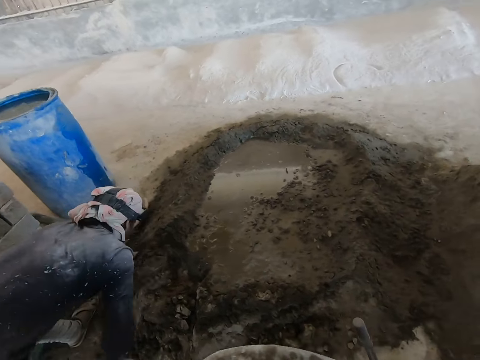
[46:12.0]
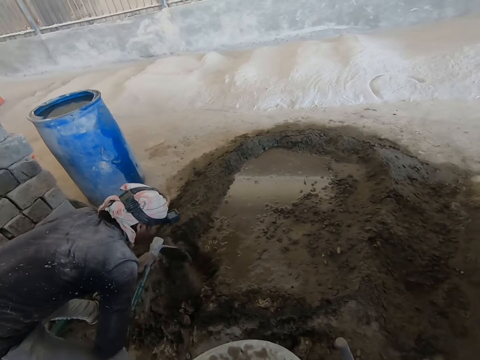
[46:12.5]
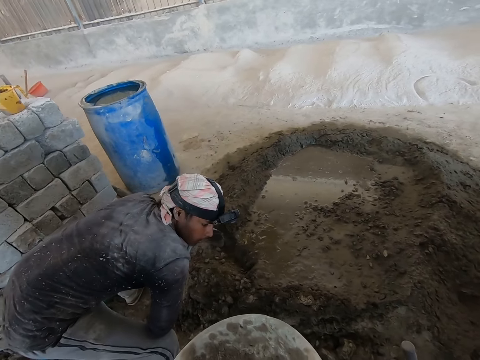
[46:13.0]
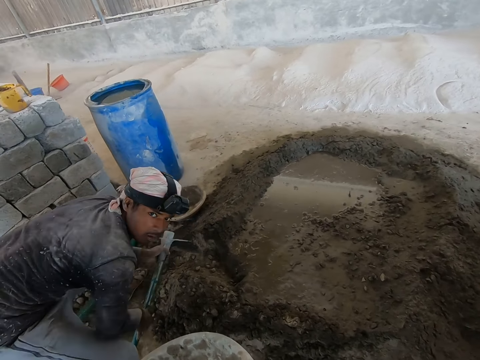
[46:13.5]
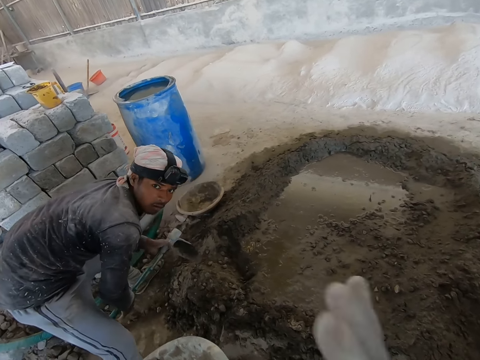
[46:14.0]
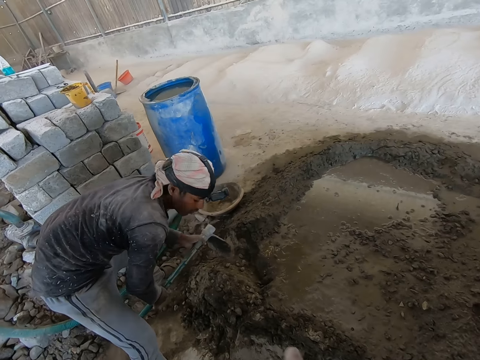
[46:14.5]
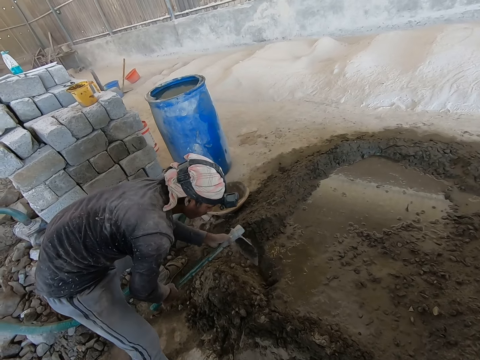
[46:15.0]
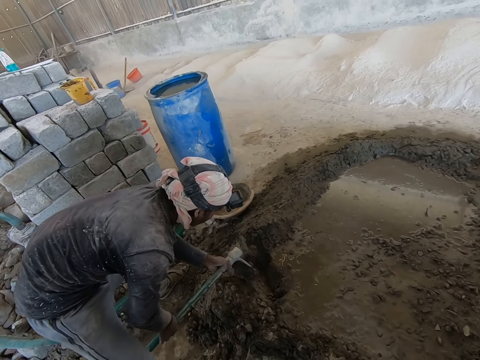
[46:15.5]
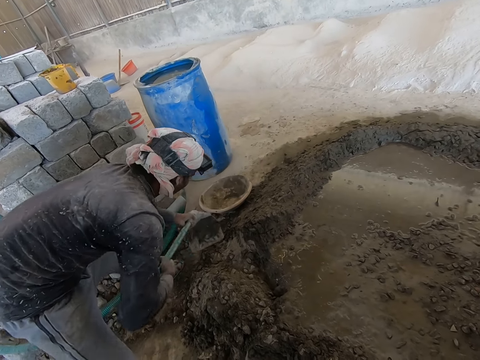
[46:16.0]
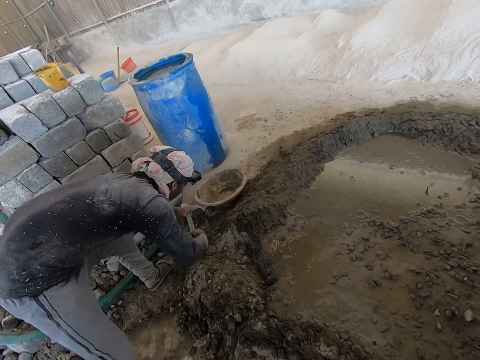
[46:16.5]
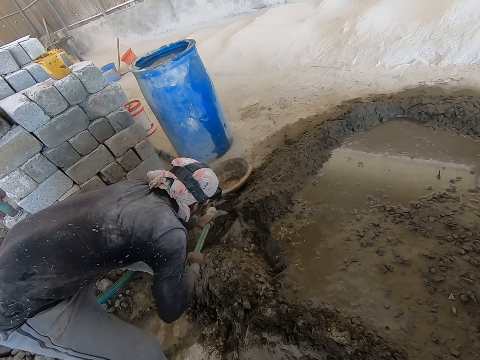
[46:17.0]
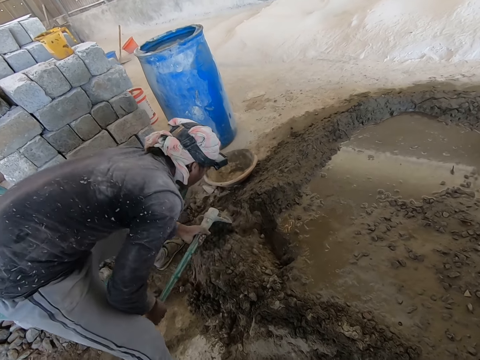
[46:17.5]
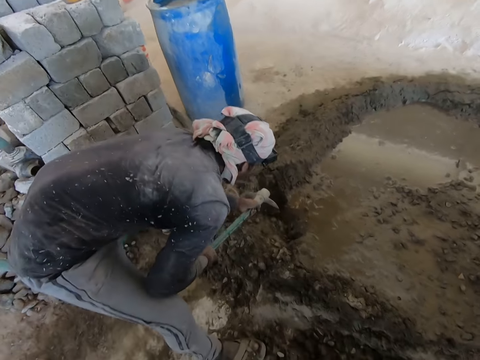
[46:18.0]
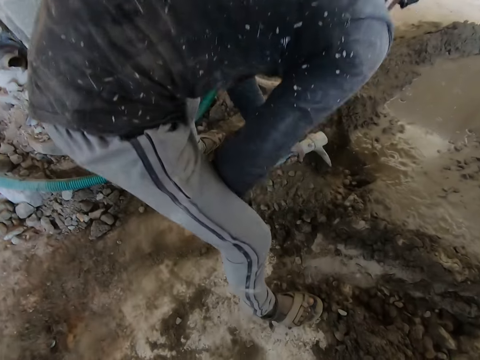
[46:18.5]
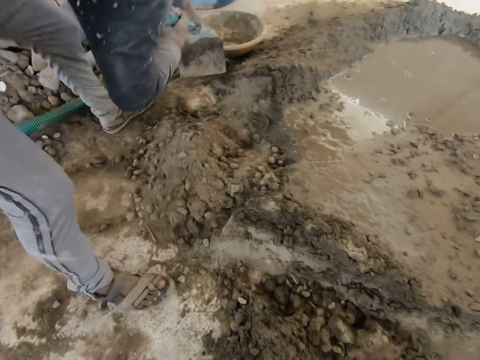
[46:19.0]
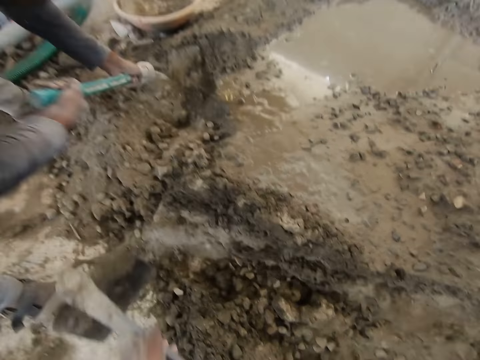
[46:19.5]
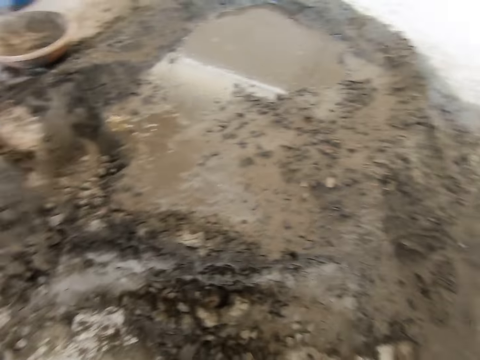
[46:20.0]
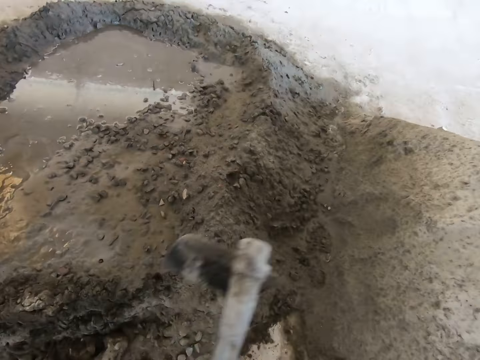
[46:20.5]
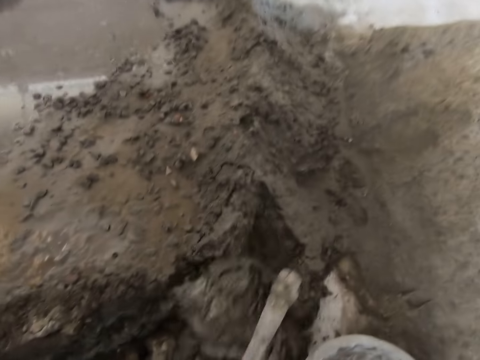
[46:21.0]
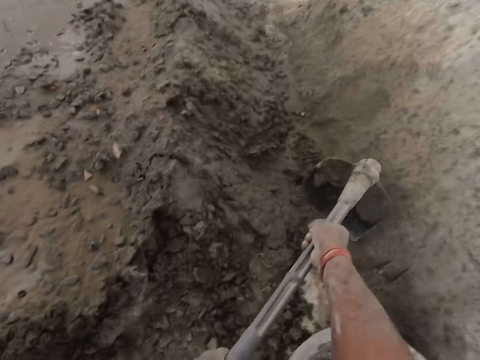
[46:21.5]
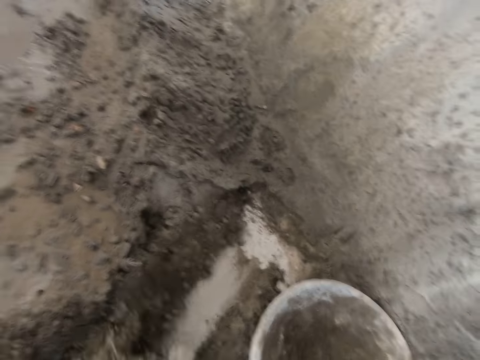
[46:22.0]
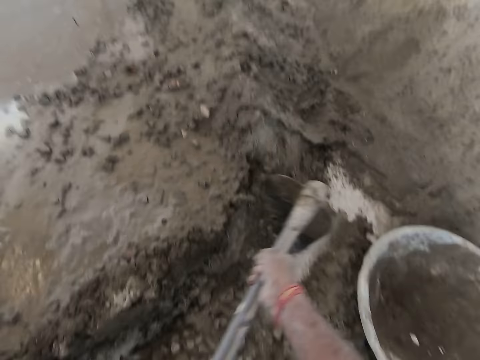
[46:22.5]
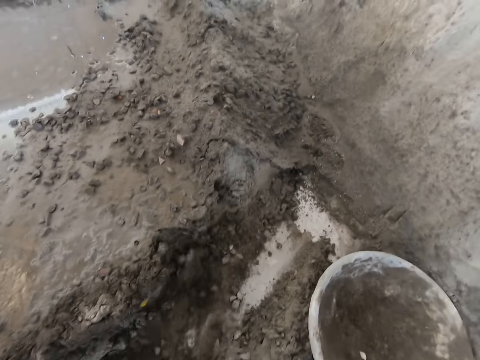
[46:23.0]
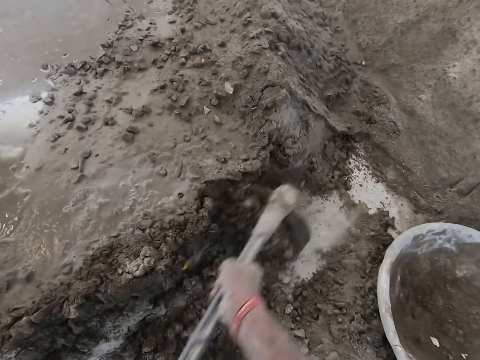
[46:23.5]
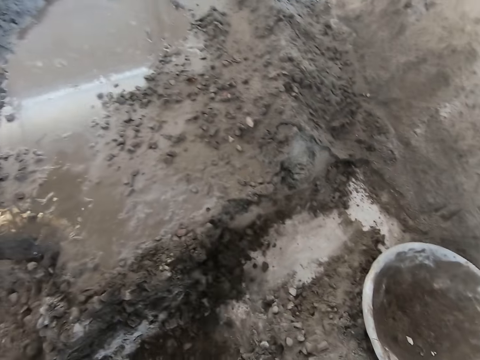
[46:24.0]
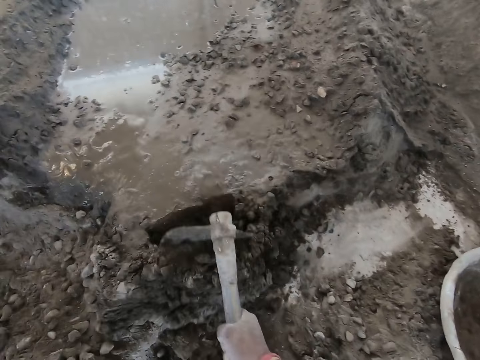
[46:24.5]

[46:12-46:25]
A man gathers concrete with the hoe in his hands. The camera wearer converses with the man. The man looks at the camera wearer. The camera wearer moves a hand. The man mixes mortar. The camera wearer mixes mortar. He gathers concrete with the hoe in his hands.

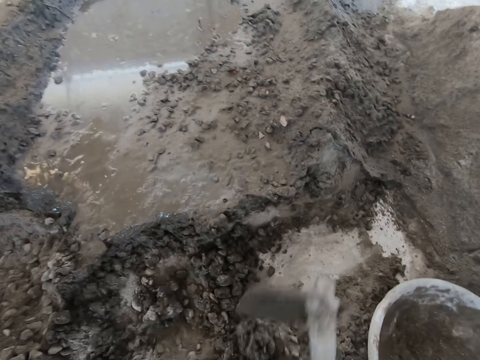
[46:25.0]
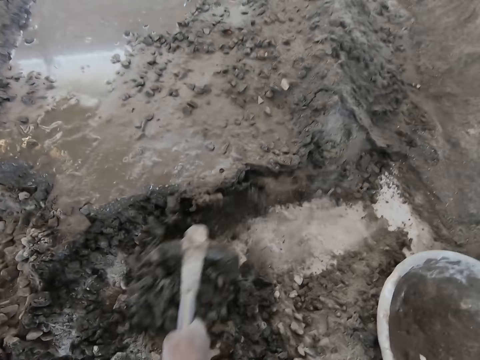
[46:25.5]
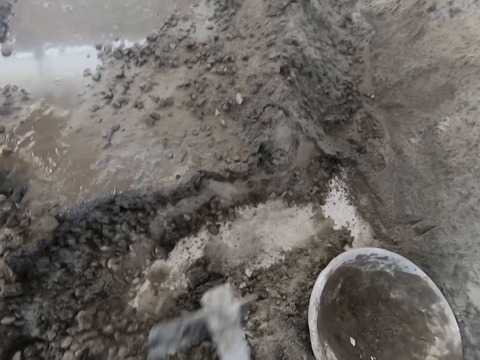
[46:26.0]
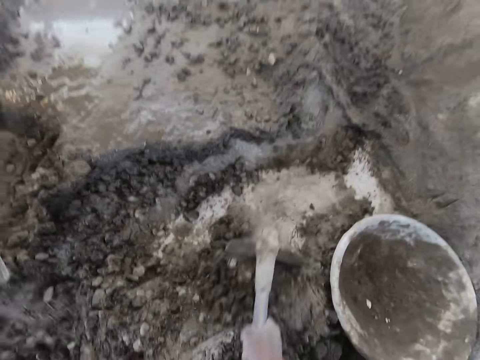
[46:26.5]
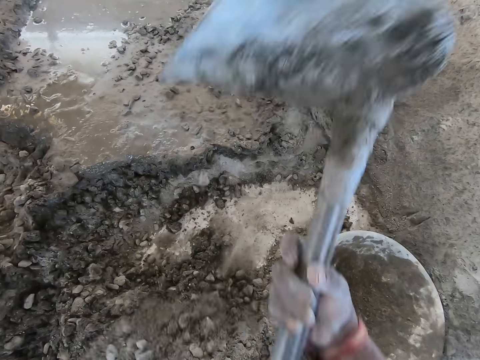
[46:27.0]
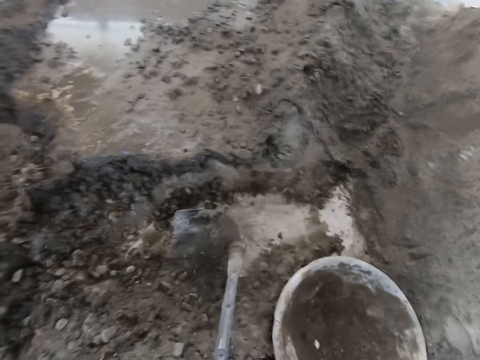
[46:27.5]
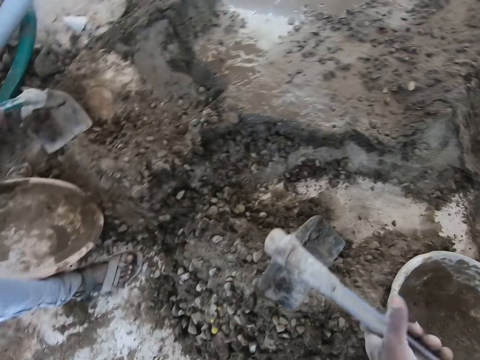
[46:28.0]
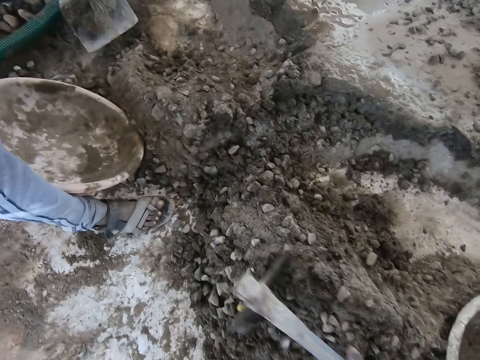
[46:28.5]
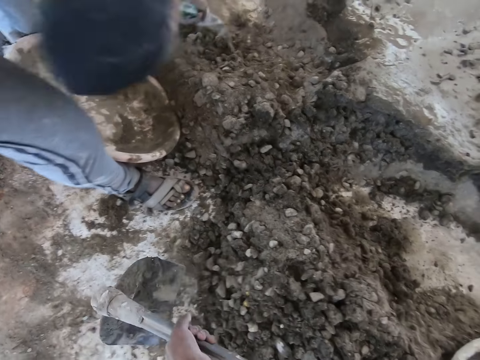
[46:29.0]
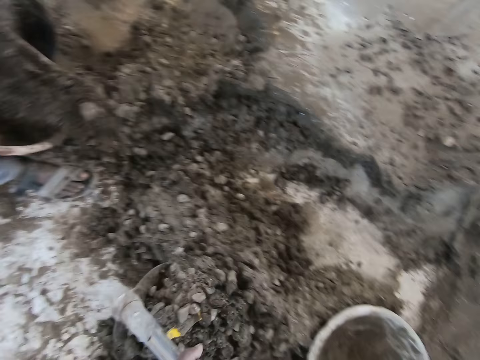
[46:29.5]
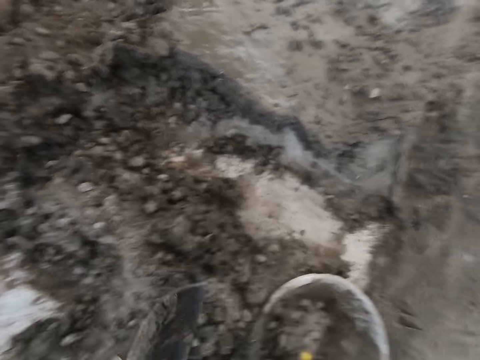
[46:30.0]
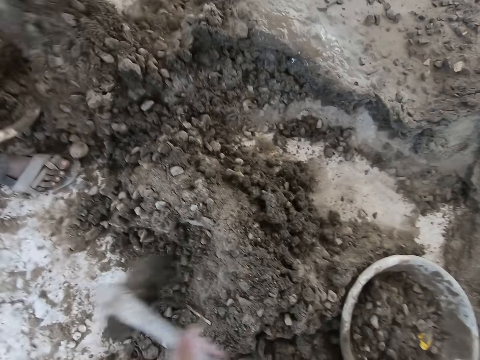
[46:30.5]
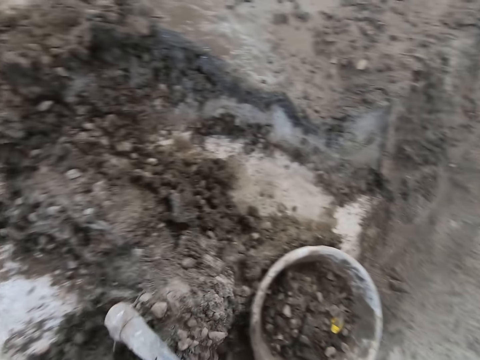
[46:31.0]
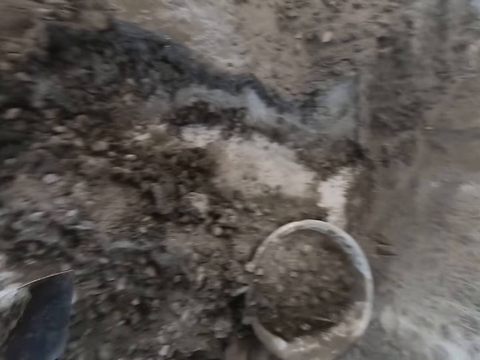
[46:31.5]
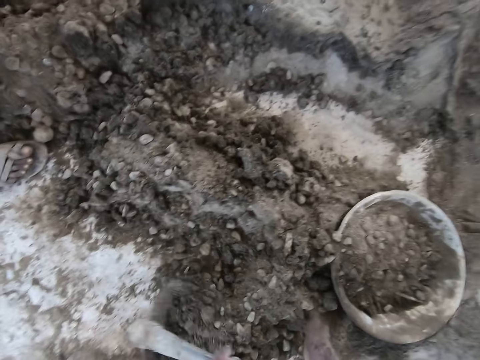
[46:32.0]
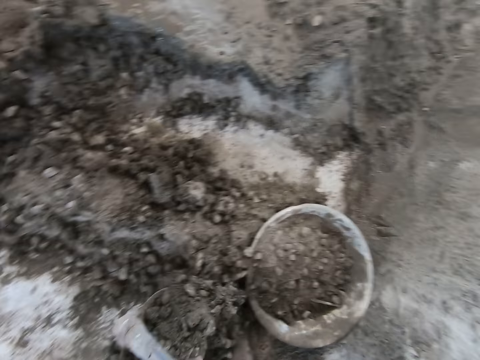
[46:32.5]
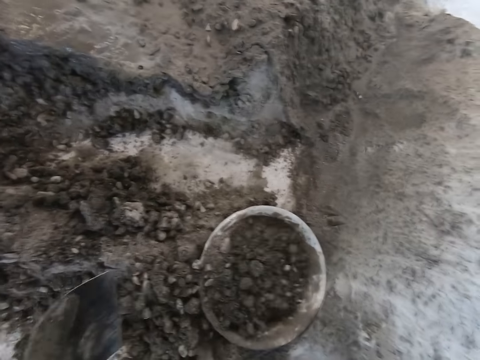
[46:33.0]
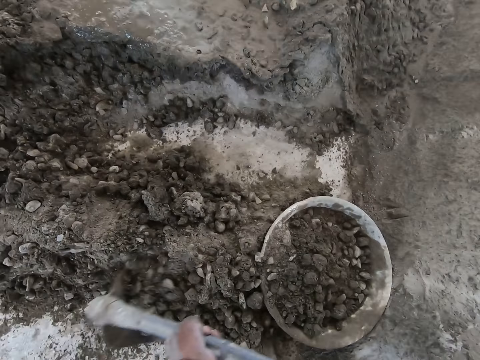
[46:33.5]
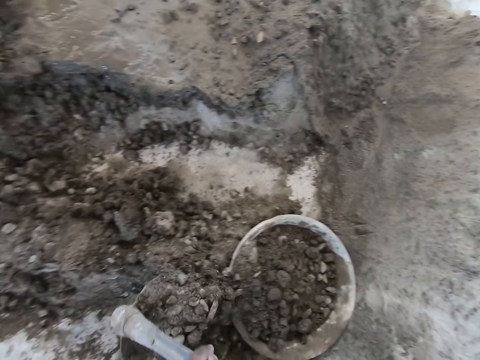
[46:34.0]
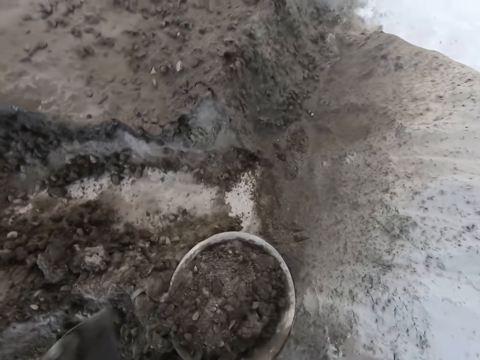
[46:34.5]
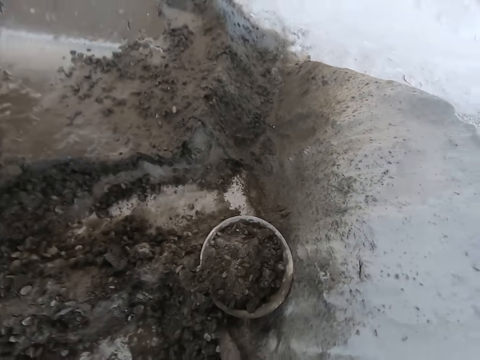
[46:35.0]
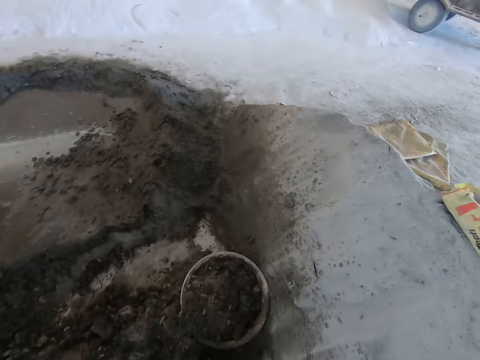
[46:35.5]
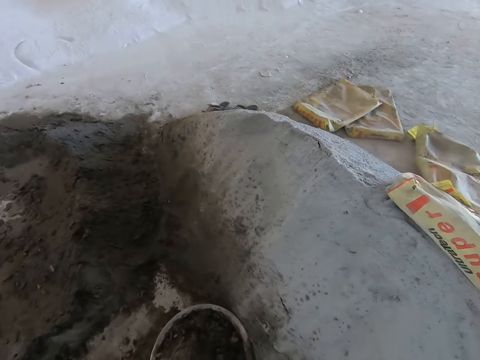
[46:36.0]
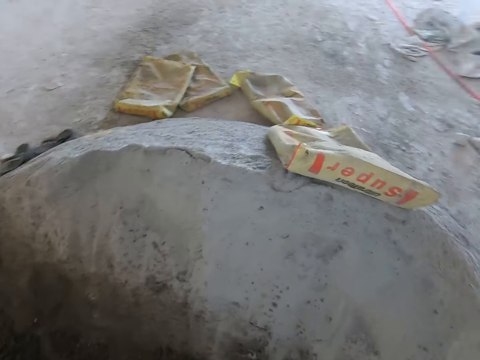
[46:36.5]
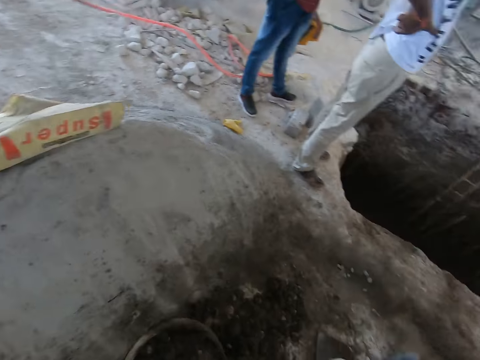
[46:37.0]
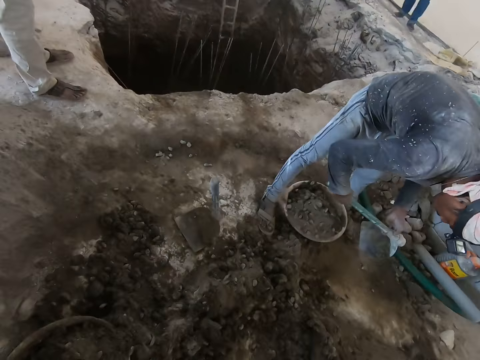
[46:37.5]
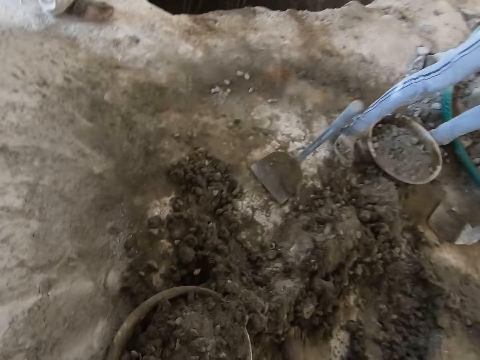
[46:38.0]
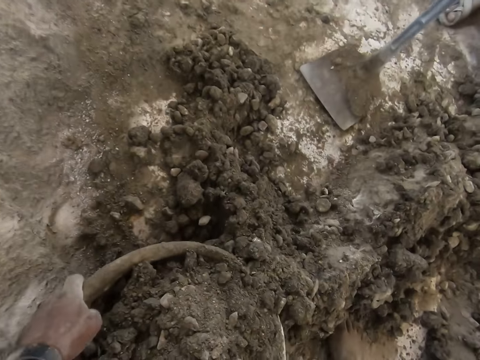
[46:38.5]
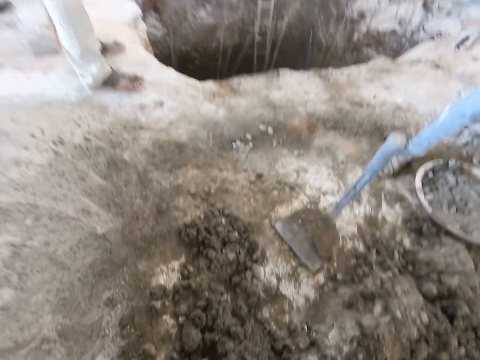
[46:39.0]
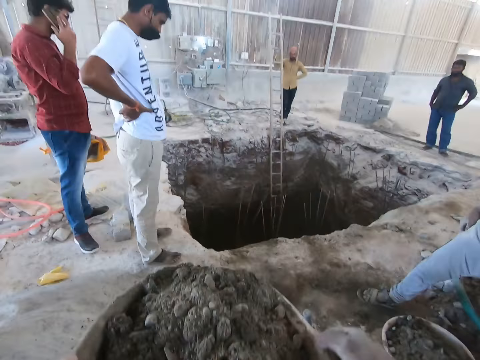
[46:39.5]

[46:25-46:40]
The camera wearer hits the hoe in his hands on the floor. A man scoops concrete into the head pan on the floor with the hoe in his hands. The camera wearer scoops some concrete into the head pan on the floor with the hoe in his hands. He puts mortar in a cement bowl. He turns around. The man drops the hoe in his hands on the floor. The camera wearer carries the head pan from the floor with his hands.
